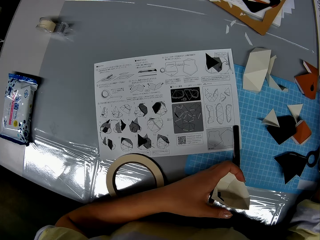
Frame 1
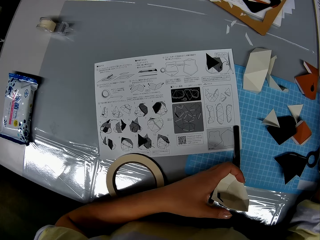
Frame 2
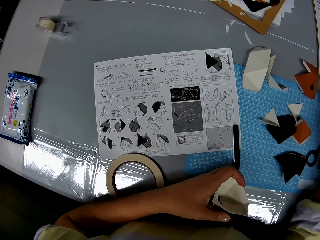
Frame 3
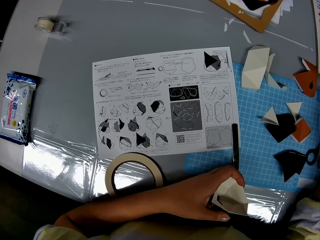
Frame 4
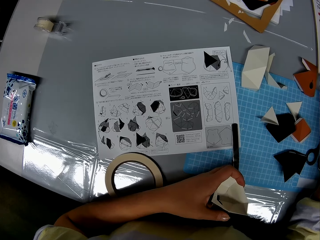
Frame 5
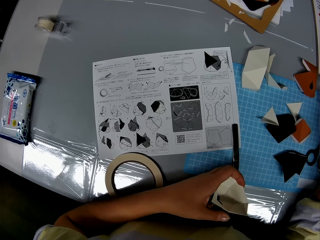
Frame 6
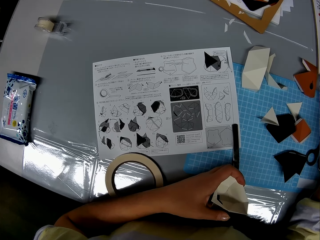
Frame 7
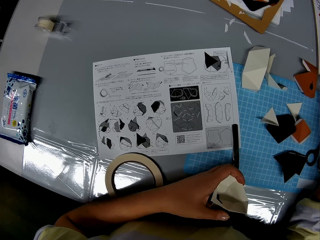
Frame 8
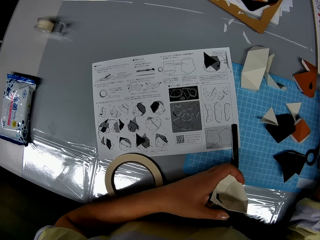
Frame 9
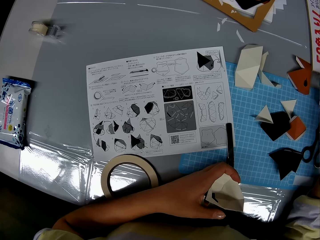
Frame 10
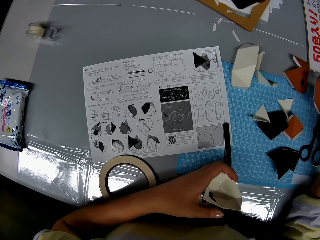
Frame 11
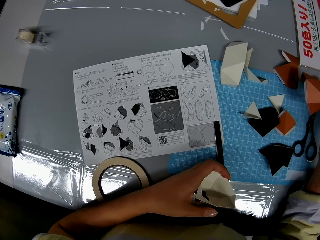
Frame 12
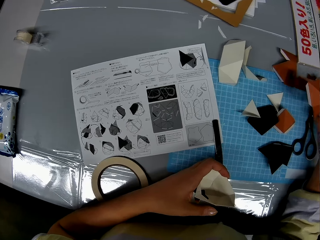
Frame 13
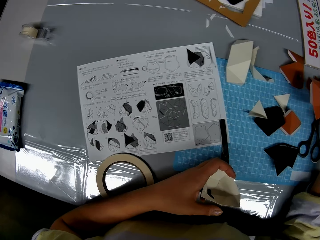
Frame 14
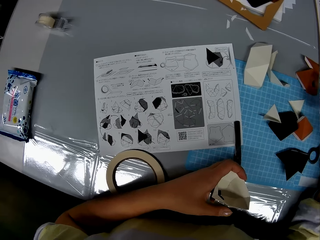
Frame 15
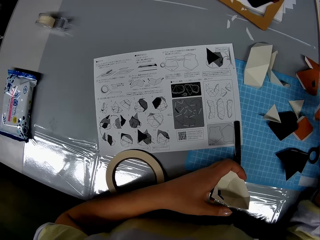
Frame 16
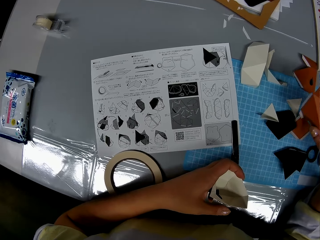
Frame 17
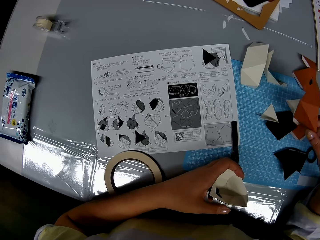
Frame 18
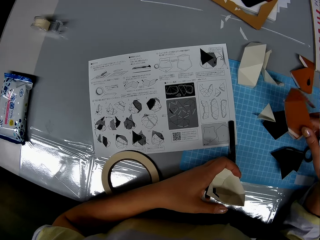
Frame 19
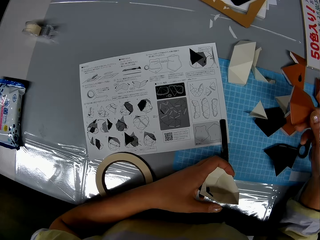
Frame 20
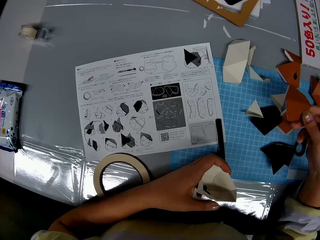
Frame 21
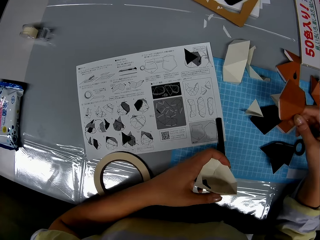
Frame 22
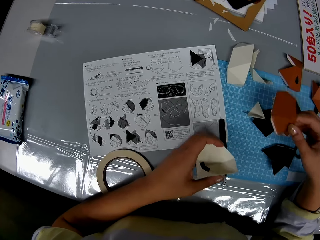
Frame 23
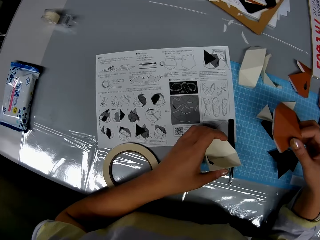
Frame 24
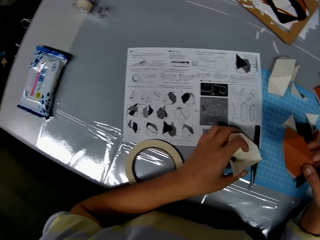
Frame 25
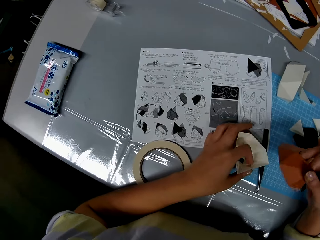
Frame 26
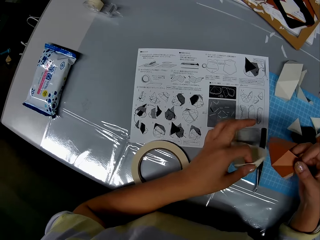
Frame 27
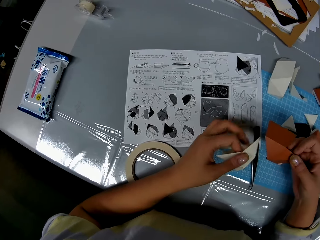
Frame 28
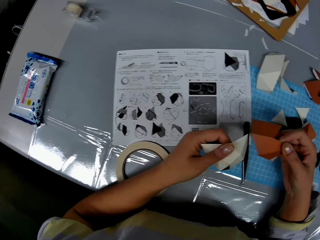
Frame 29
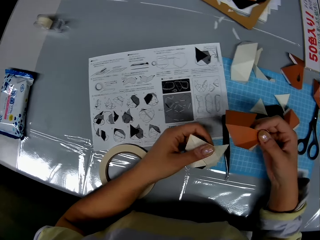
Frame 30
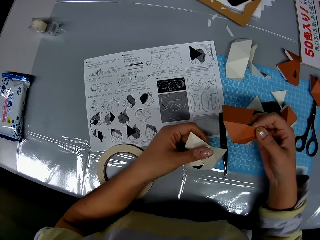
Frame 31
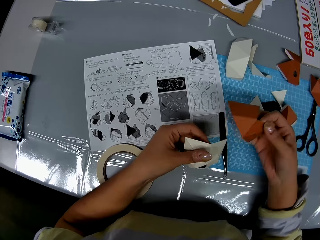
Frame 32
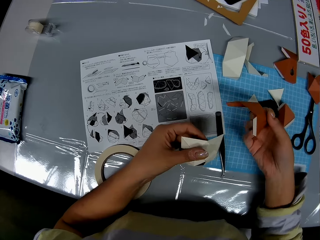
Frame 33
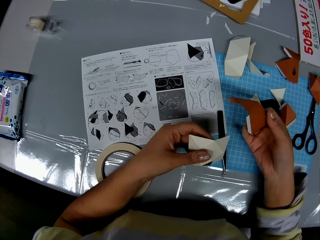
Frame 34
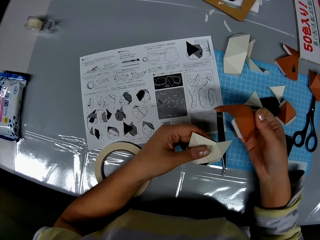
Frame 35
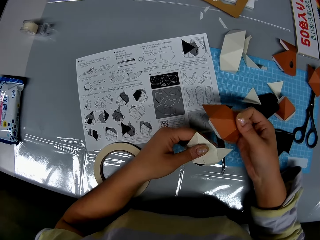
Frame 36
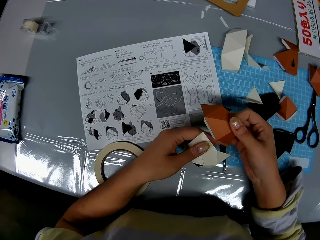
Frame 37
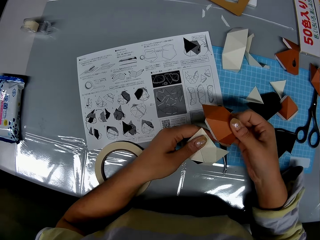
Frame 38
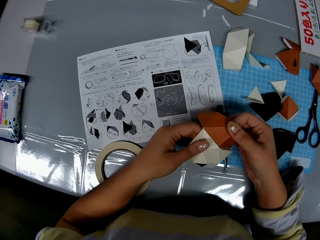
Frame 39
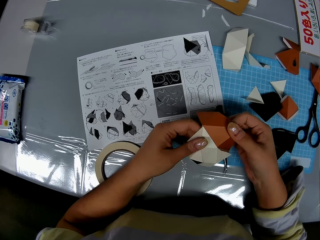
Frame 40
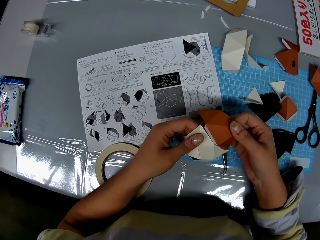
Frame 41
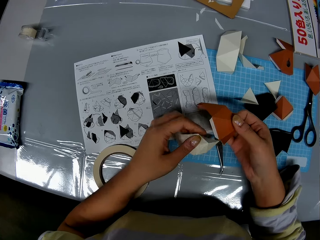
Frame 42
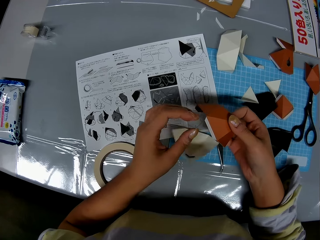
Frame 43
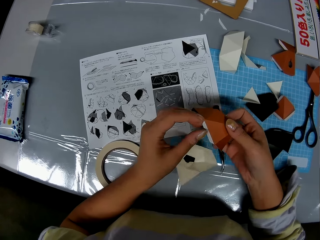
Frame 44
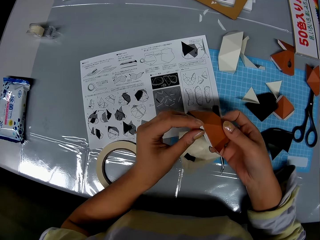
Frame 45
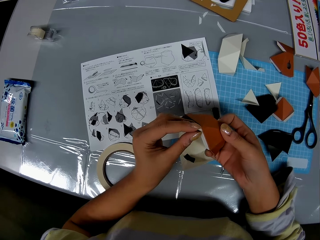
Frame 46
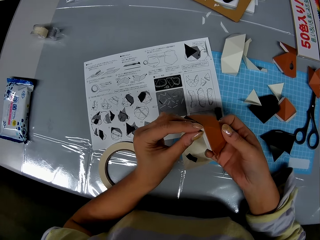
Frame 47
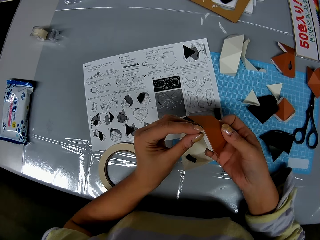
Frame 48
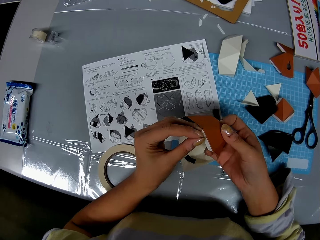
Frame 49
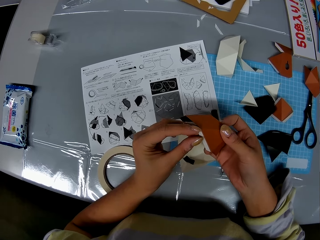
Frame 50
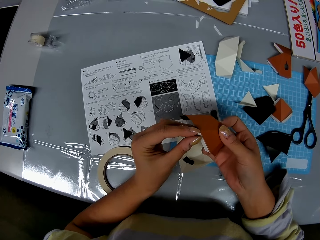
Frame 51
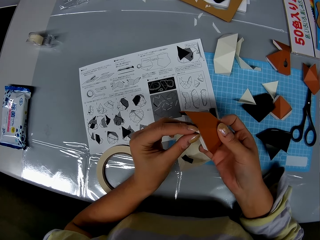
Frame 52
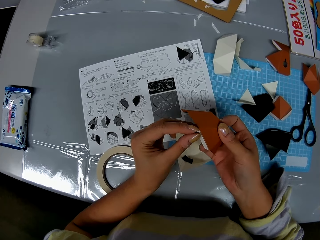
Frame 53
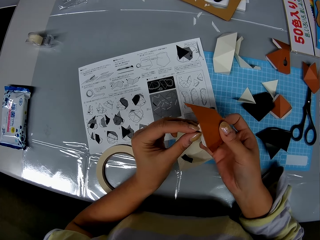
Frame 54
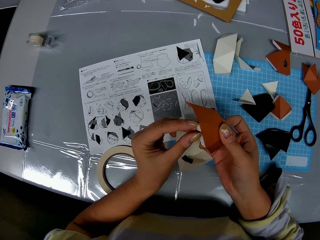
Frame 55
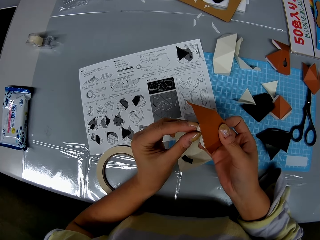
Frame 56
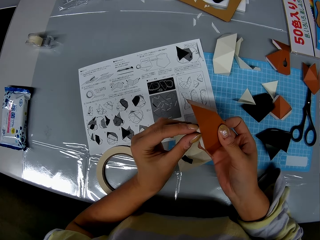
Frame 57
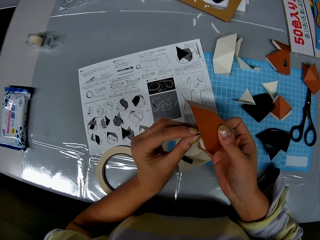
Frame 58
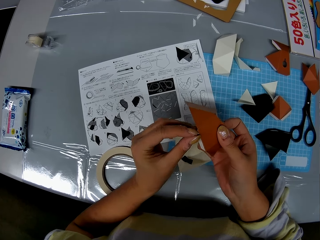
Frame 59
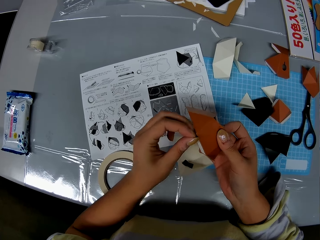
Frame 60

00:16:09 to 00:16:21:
The camera wearer looks at the paper. She holds the model piece. She picks up a craft paper from the table with her right hand. She checks the craft papers in her hands. She puts the craft papers together. She separates the craft papers. She drops the craft paper in her left hand on the table. She removes an adhesive tear-off strip from the craft paper.

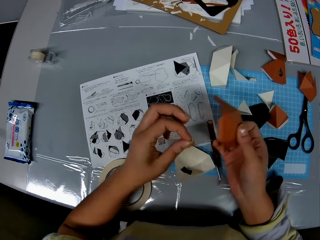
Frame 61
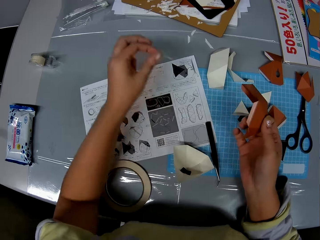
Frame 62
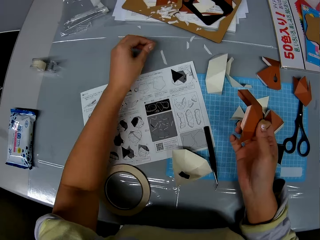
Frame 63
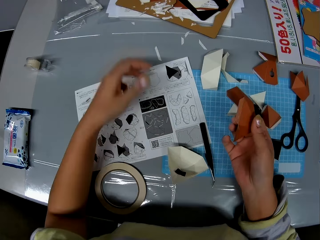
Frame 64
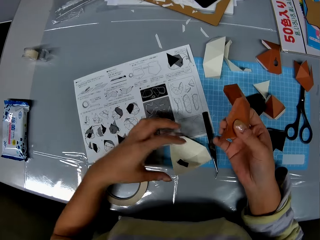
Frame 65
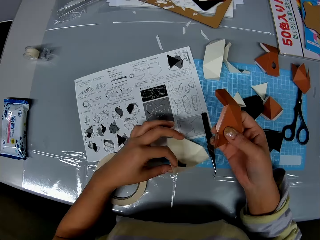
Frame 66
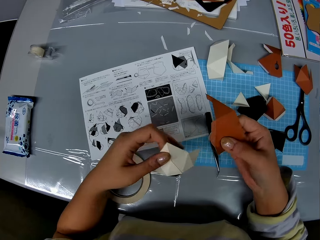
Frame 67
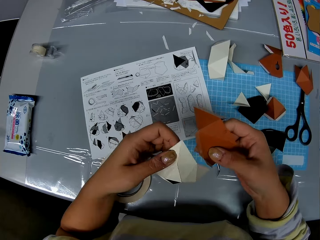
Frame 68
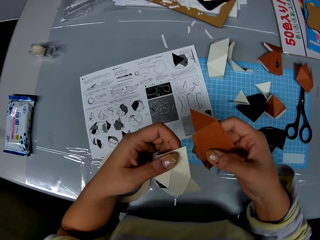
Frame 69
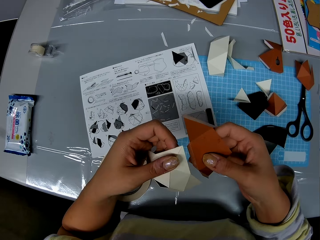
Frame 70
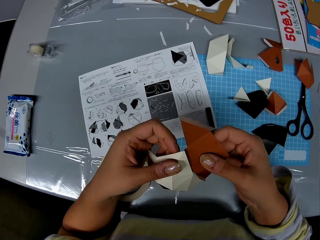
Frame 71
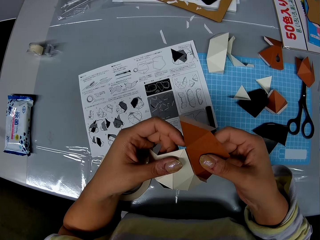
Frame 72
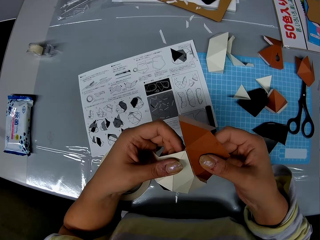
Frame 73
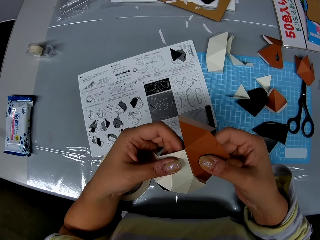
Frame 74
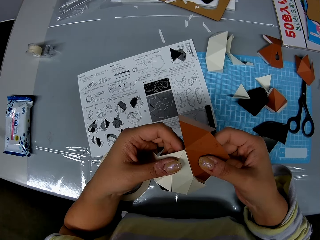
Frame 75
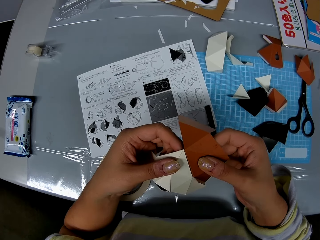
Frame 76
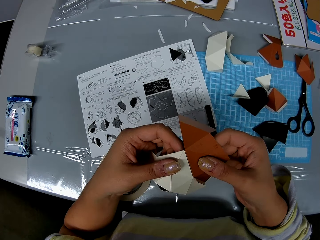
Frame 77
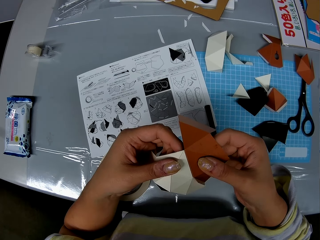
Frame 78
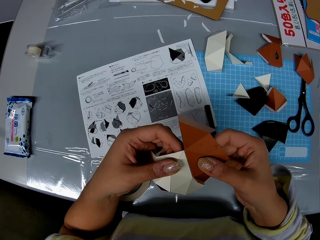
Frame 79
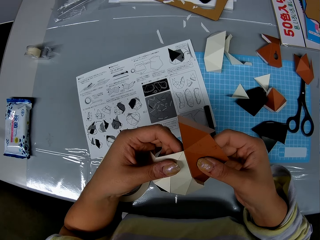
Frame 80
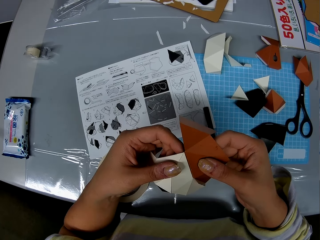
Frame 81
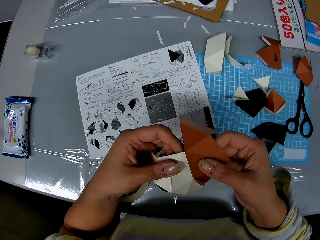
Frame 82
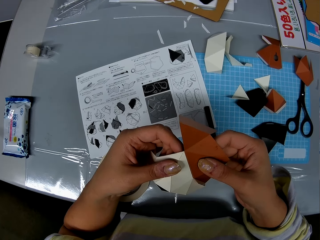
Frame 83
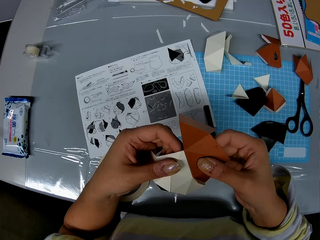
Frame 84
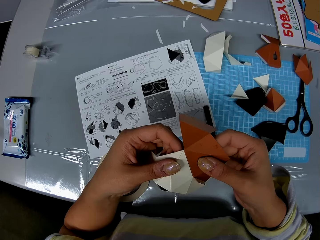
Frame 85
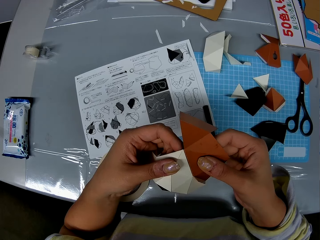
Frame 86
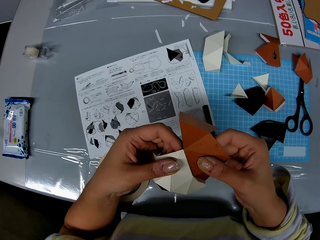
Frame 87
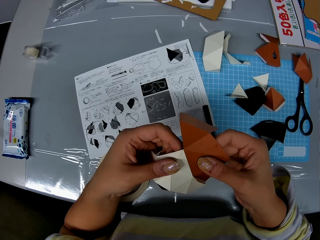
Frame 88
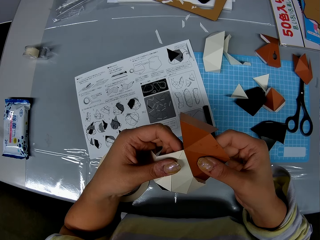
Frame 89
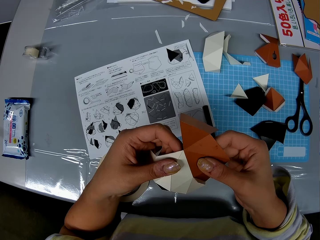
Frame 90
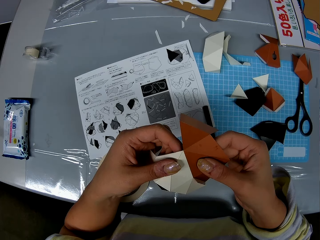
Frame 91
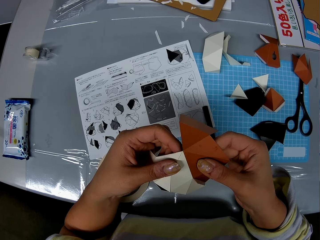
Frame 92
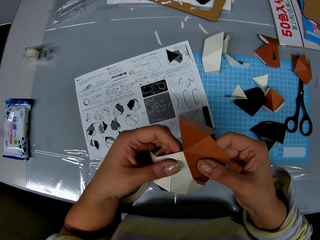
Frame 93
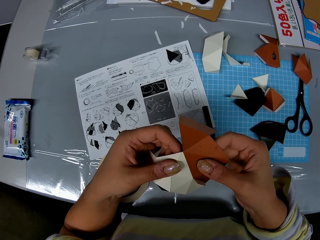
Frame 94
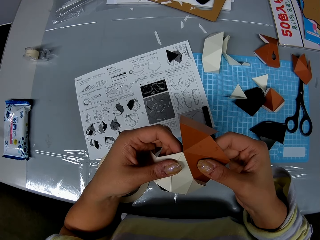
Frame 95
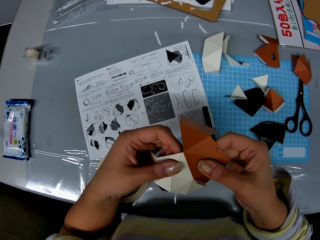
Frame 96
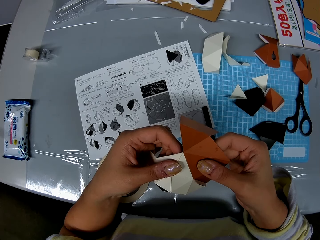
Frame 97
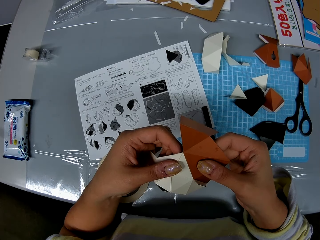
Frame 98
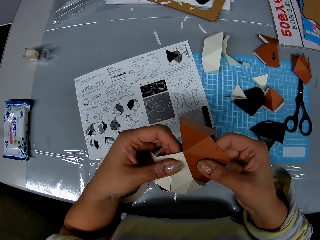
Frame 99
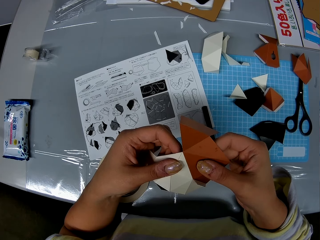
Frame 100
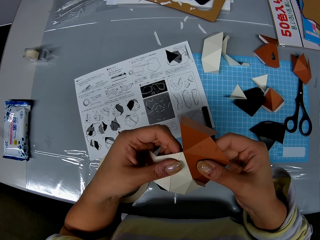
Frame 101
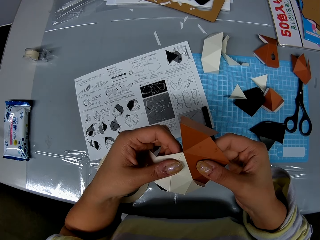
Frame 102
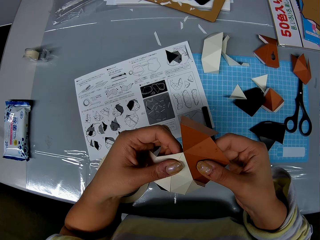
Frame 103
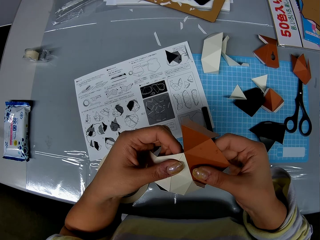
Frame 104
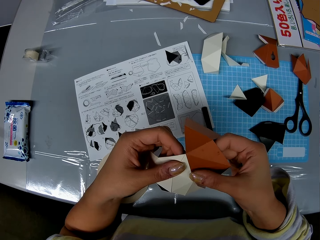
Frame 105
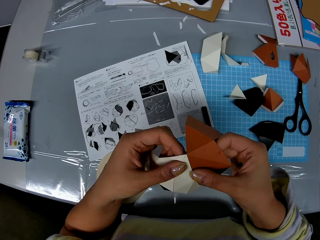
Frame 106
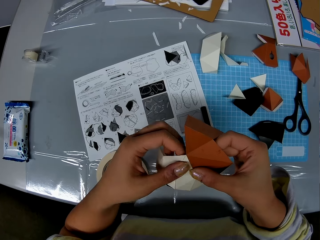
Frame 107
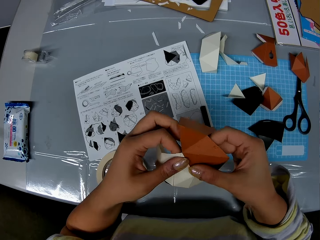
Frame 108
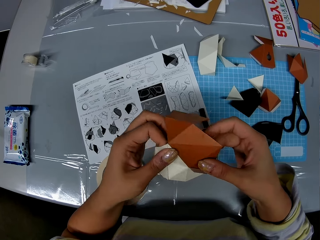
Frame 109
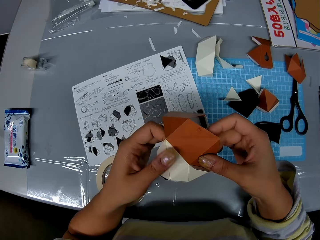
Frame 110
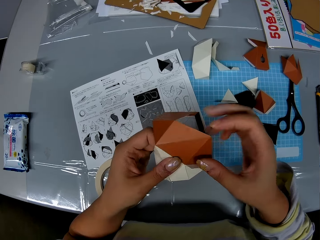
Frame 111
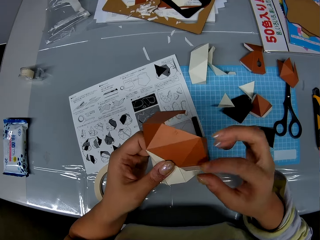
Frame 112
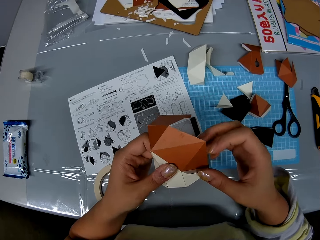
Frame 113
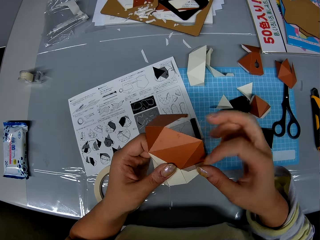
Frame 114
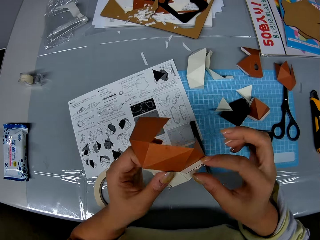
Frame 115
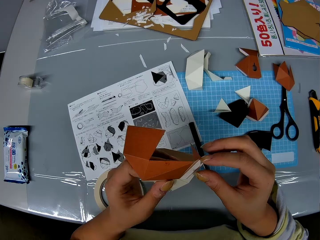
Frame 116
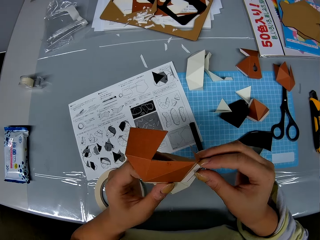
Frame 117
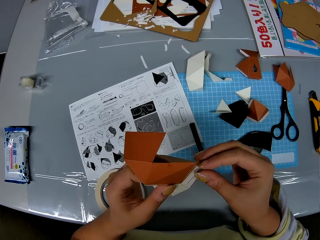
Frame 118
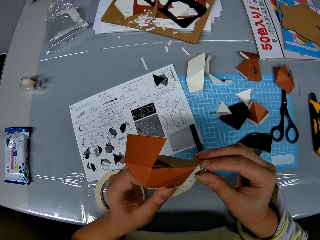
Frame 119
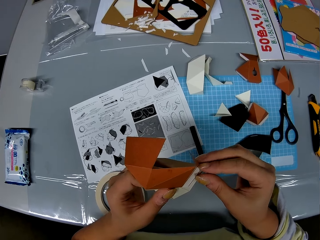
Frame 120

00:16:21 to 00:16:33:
The camera wearer drops the adhesive tear-off strip on the table. They pick up the craft paper from the table. They construct the craft papers into a shape. They fit the model pieces together.
